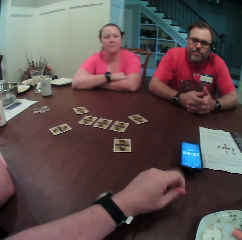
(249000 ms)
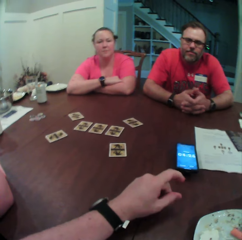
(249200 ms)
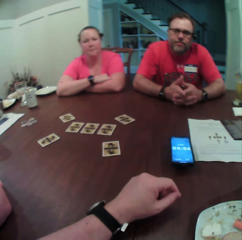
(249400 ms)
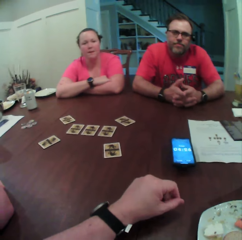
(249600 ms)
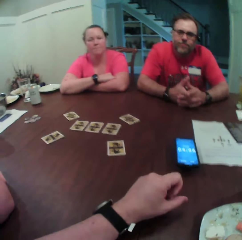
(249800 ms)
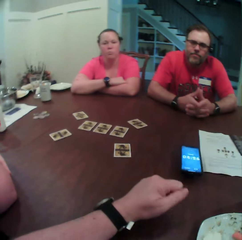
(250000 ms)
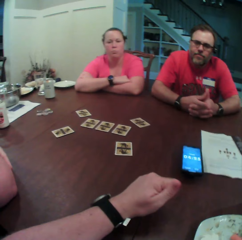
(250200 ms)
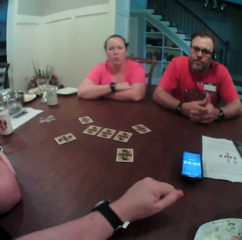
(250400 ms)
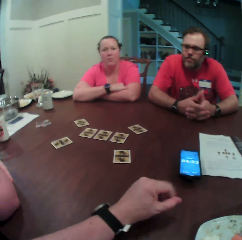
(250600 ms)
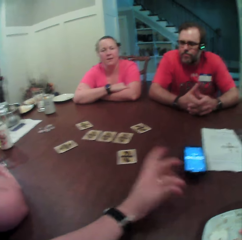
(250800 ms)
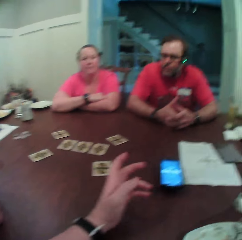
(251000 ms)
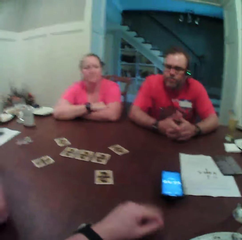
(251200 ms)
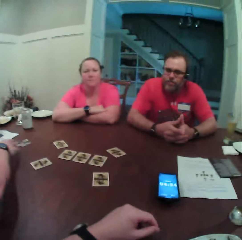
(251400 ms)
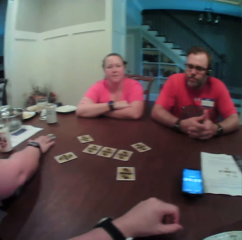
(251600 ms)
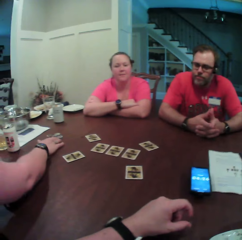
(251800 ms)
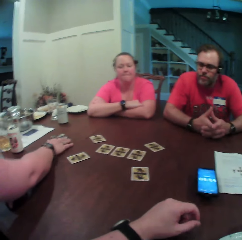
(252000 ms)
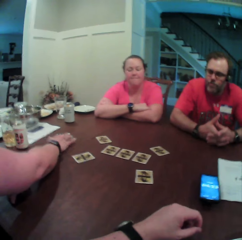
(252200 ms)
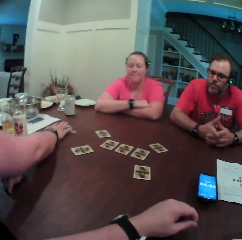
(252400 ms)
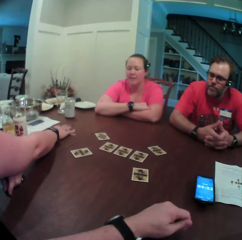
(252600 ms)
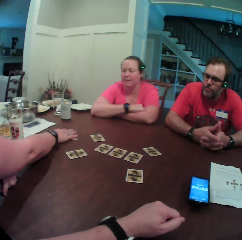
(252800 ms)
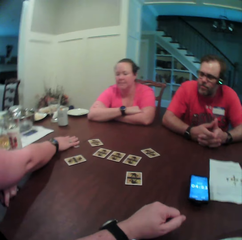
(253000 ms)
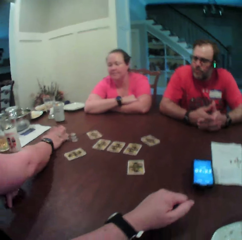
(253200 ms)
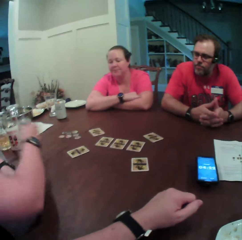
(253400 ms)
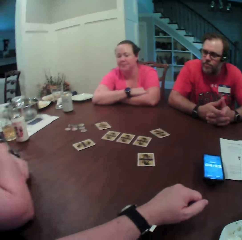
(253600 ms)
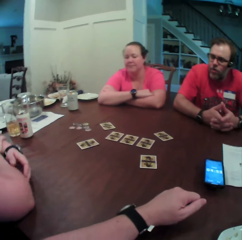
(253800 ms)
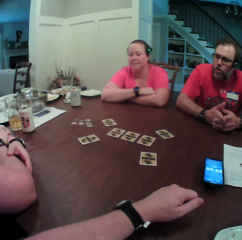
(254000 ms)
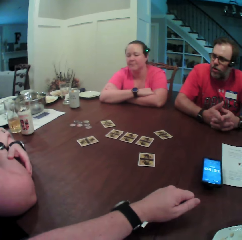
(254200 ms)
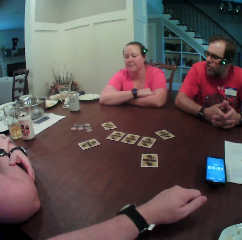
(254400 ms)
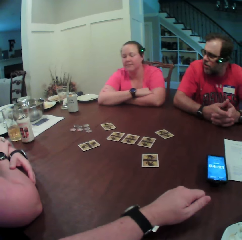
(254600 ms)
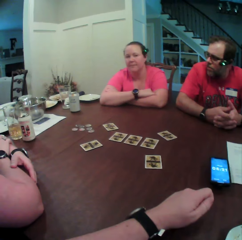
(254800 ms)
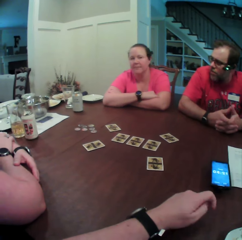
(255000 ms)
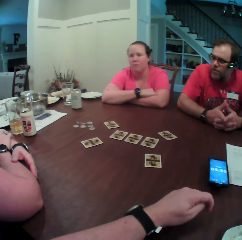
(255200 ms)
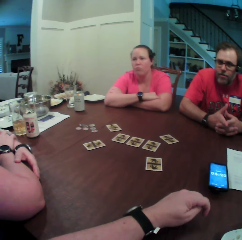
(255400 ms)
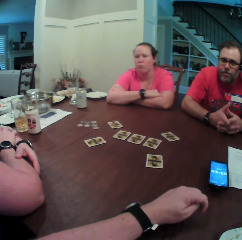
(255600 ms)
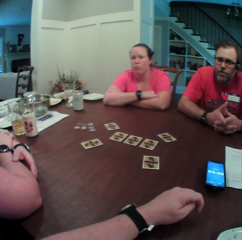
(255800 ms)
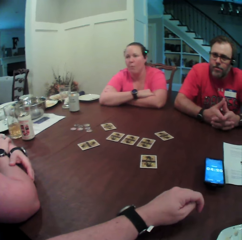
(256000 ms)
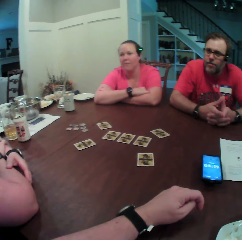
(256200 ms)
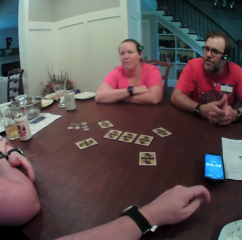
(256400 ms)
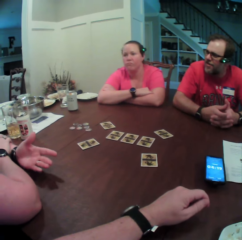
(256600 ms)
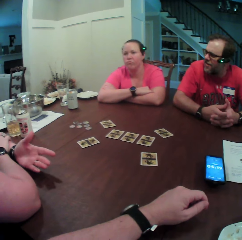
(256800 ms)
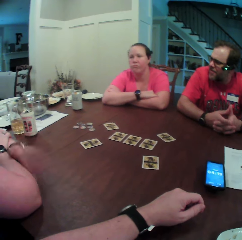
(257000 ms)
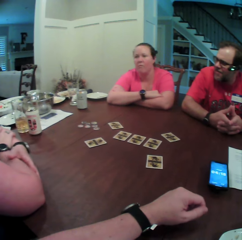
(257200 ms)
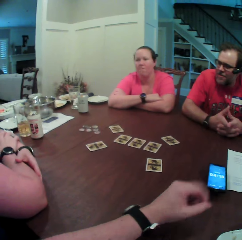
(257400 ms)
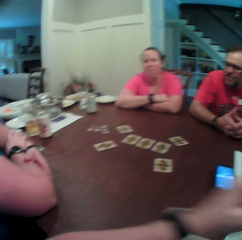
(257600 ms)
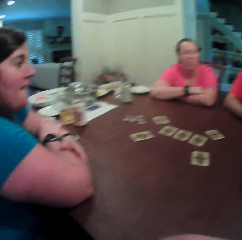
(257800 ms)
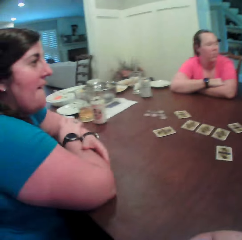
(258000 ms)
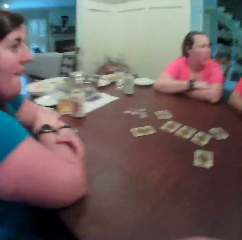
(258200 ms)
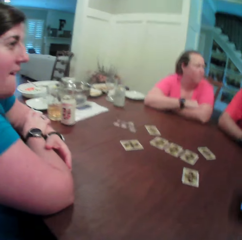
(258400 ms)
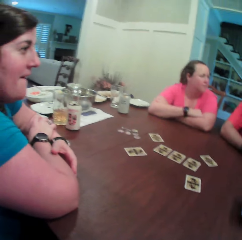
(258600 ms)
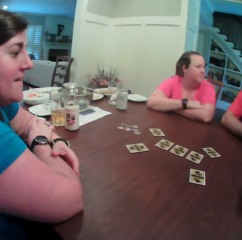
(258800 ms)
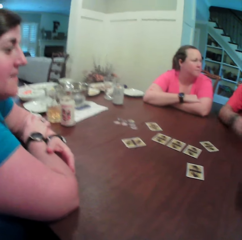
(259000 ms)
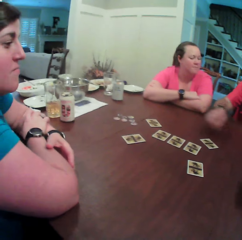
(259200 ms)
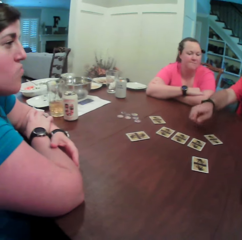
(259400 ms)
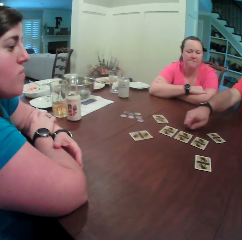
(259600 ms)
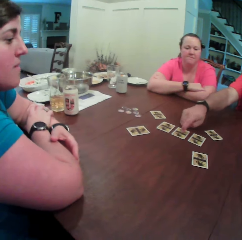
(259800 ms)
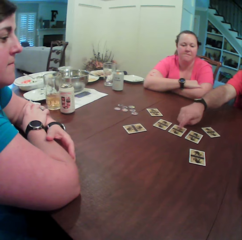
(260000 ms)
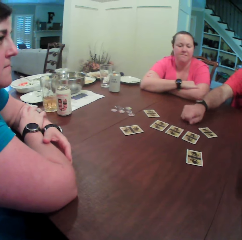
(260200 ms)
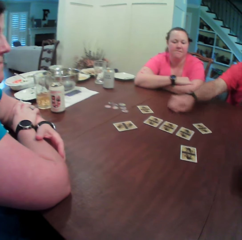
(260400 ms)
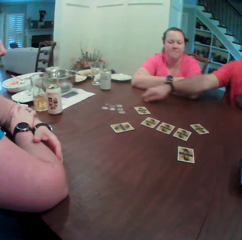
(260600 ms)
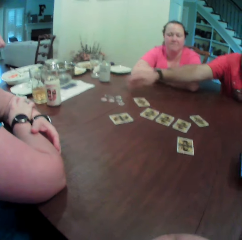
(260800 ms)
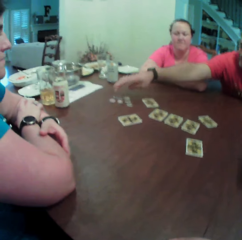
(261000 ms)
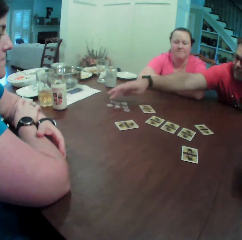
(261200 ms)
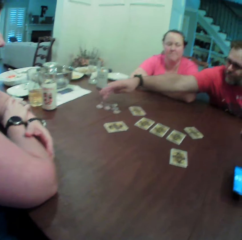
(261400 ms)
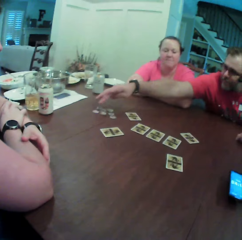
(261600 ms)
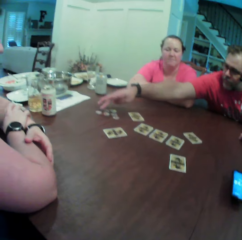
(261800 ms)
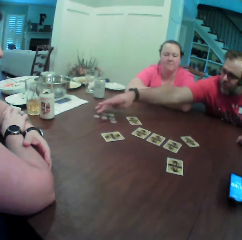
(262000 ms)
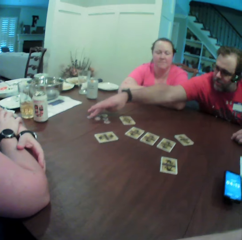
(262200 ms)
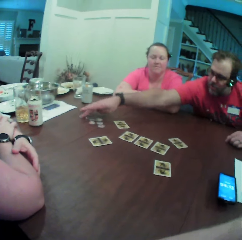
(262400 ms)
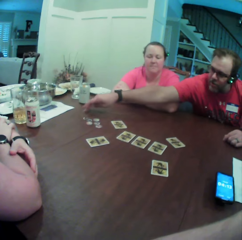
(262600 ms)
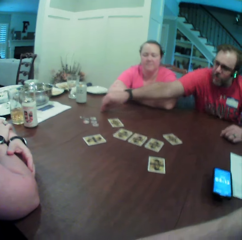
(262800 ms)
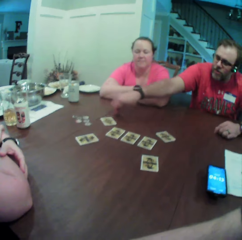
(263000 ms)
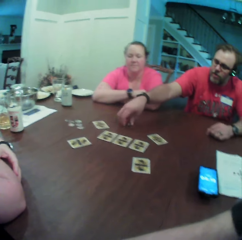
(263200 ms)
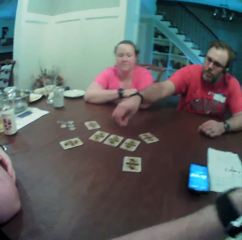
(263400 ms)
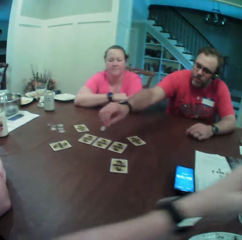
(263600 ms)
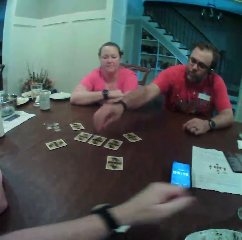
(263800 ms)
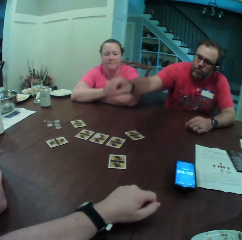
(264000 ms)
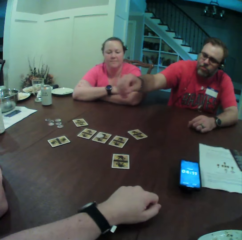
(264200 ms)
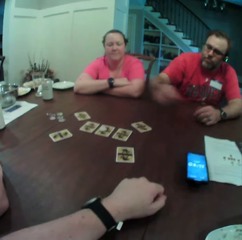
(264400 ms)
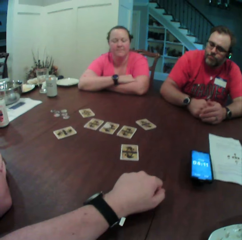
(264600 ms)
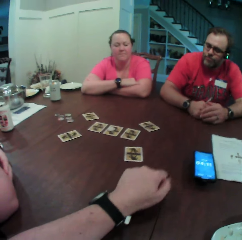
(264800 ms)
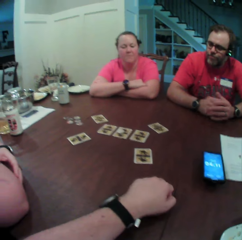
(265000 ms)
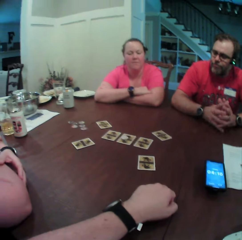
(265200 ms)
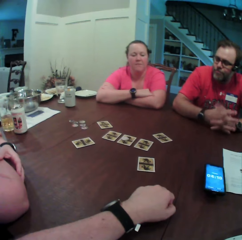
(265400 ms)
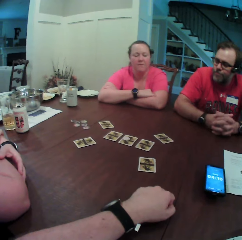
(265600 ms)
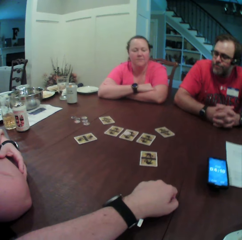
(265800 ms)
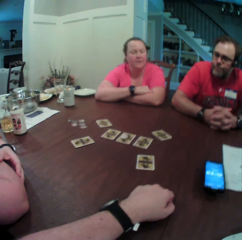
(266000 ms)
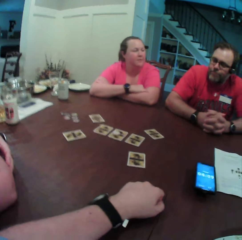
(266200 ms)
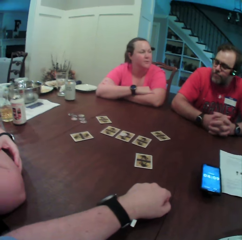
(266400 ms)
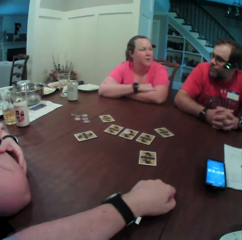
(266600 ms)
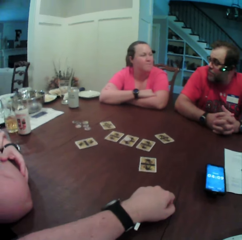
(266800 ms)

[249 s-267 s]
A woman moves the tokens on the table with her right hand. A man points towards the card on the table with his right hand. The man moves a token on the table with his right hand. The man picks up the token on the table with his right hand. The man drops the token on the card on the table with his right hand.

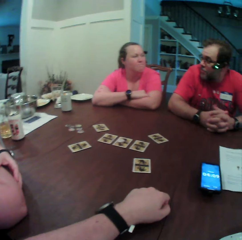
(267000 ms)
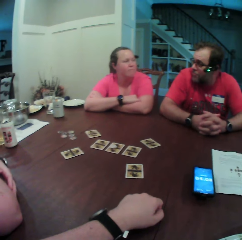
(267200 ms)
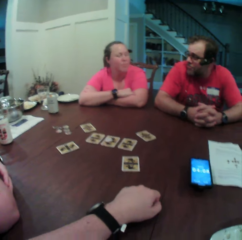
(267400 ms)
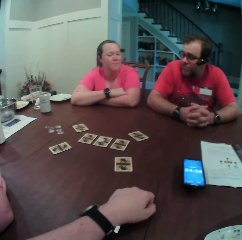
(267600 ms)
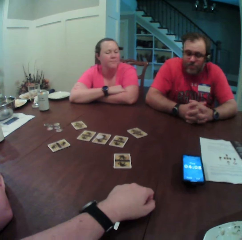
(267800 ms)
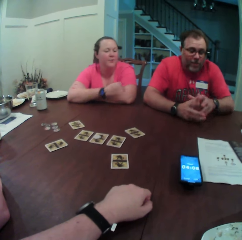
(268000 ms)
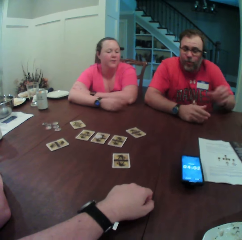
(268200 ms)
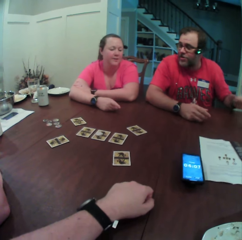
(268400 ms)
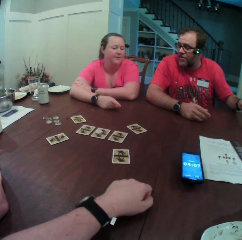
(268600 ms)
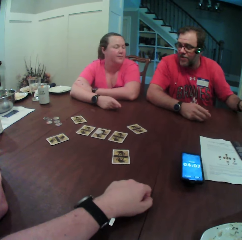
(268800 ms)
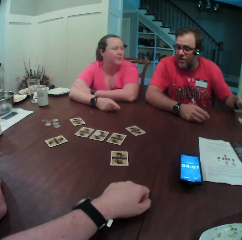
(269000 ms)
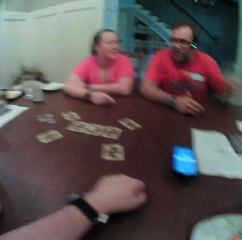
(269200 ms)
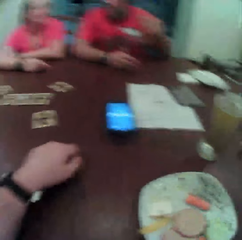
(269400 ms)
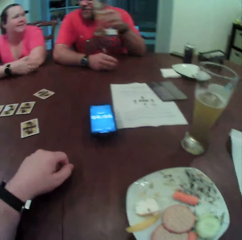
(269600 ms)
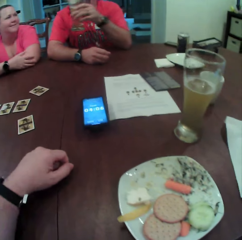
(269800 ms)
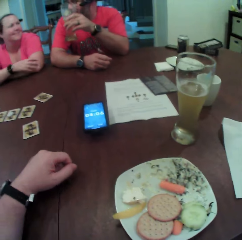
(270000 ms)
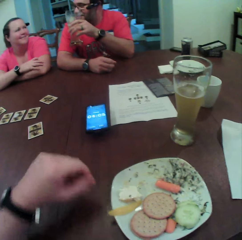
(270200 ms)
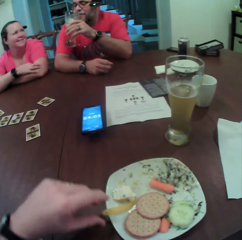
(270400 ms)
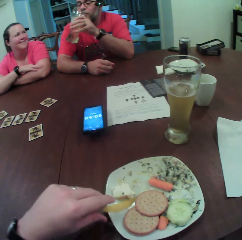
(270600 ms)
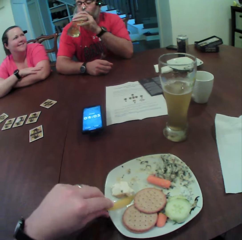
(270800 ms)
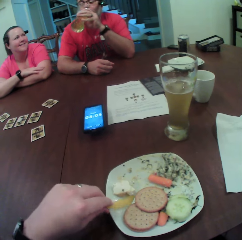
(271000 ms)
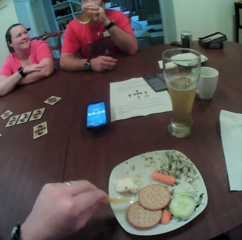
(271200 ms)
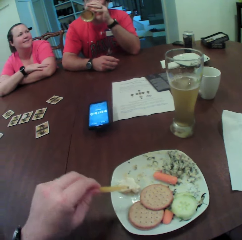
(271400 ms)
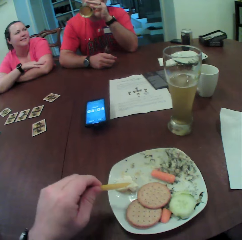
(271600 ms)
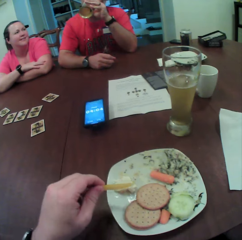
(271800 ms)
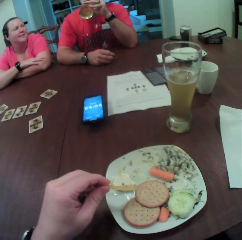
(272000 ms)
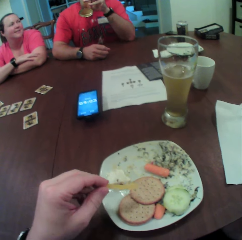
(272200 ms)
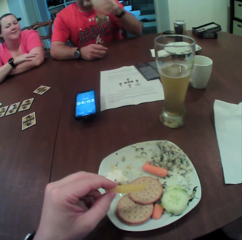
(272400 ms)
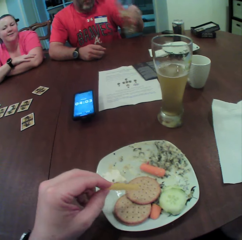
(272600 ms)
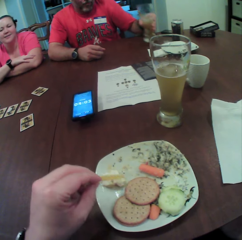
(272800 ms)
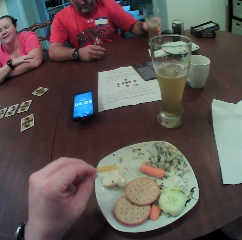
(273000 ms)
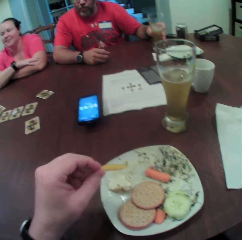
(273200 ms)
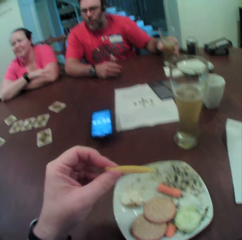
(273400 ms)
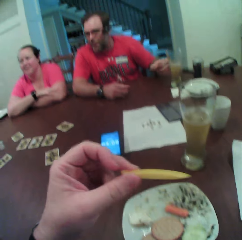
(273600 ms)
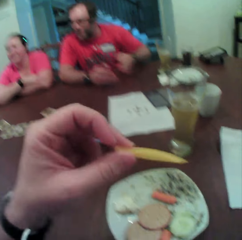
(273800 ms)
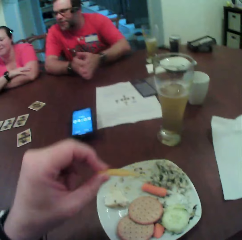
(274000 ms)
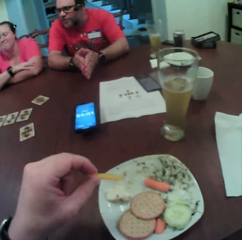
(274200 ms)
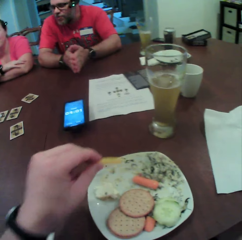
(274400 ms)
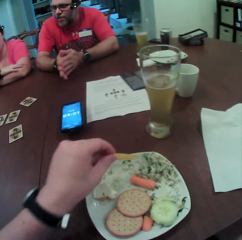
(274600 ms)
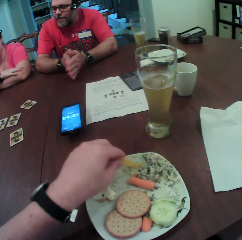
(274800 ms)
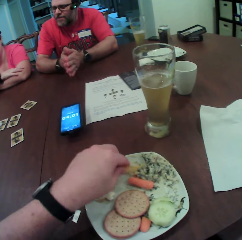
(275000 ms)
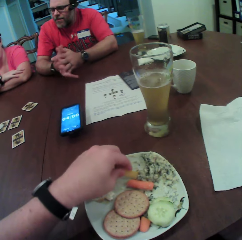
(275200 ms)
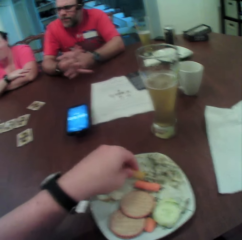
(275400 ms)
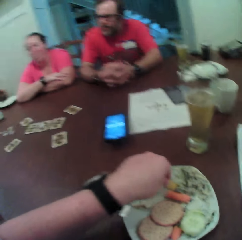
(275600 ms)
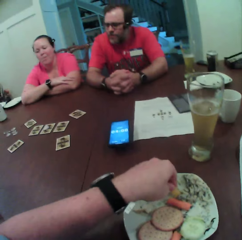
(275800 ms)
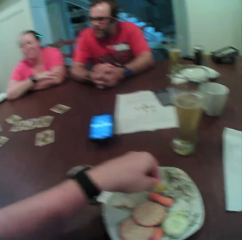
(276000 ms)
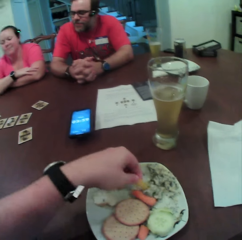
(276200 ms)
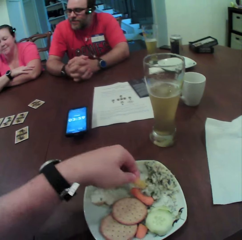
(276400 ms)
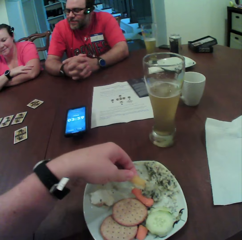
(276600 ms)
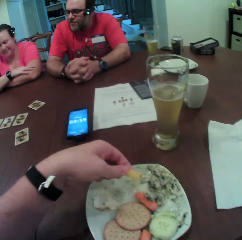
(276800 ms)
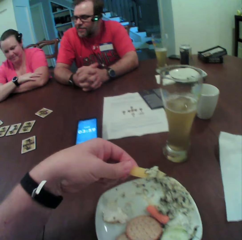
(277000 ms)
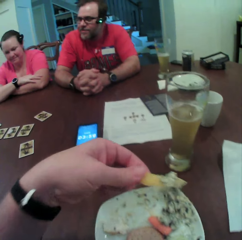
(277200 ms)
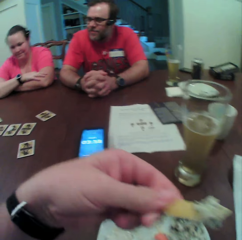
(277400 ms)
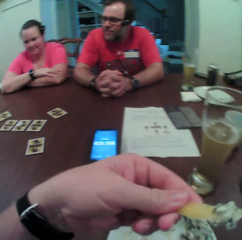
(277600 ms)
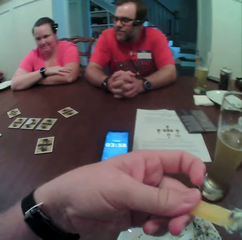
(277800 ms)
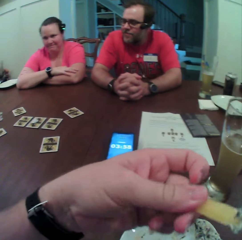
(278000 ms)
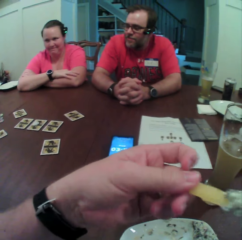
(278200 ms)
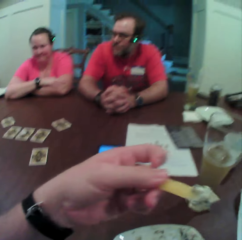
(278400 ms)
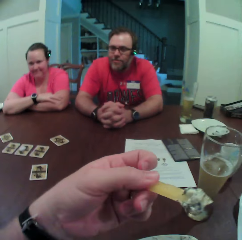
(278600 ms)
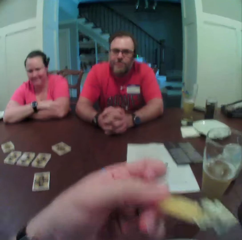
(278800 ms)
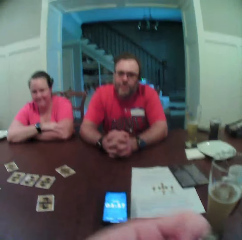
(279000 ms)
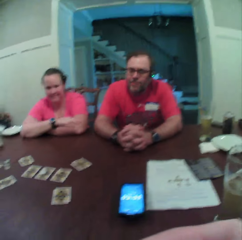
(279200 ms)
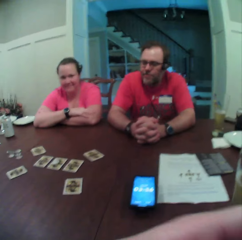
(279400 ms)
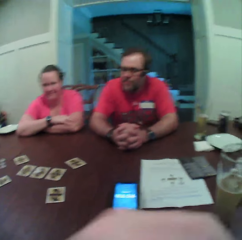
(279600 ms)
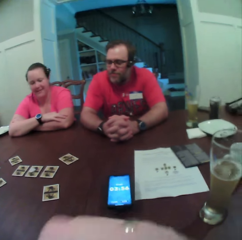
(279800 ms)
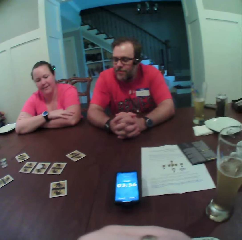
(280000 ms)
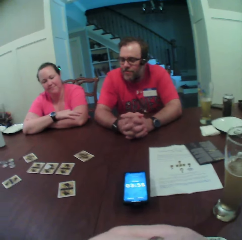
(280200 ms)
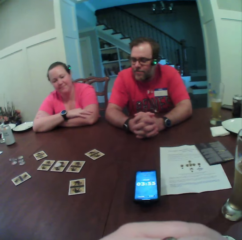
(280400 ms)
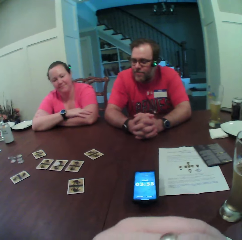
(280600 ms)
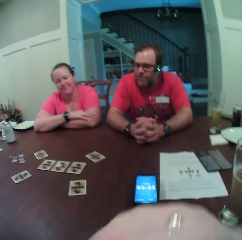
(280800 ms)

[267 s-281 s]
A man picks up the cup of juice on the table with his left hand. The man drinks juice from the cup. The camera wearer touches the chips inside the plate with his left hand. He picks up the chips from the plate with his left hand. The man drops the cup of juice on the table with his left hand. The camera wearer stirs the chips with the ketchup in the plate with his left hand. He raises the chips with the ketchup towards his mouth with his left hand. He eats food.
